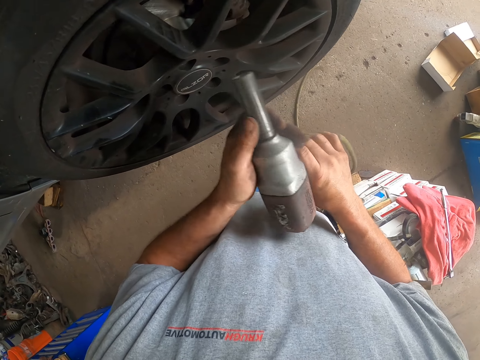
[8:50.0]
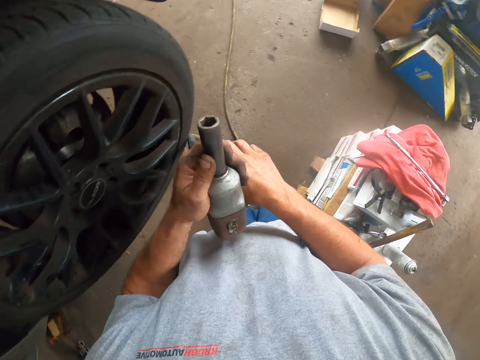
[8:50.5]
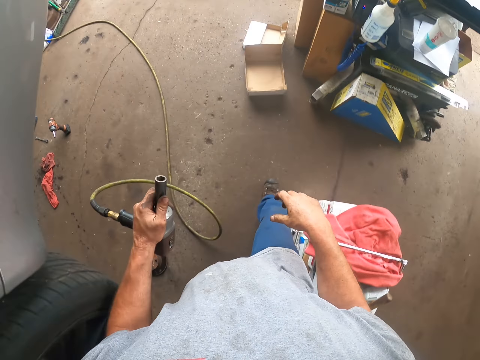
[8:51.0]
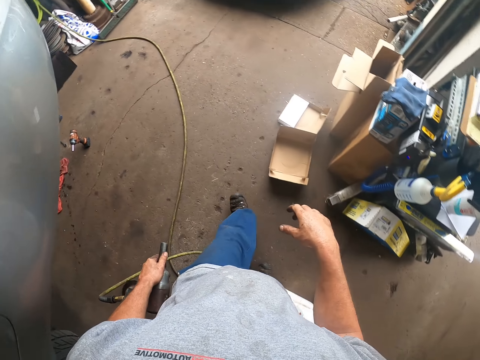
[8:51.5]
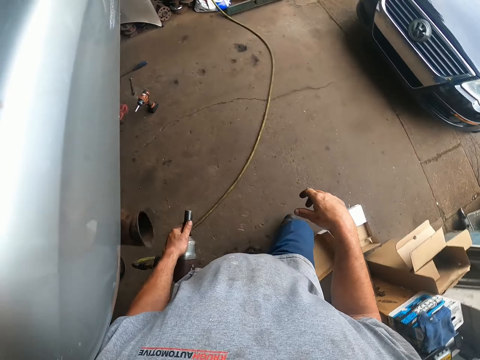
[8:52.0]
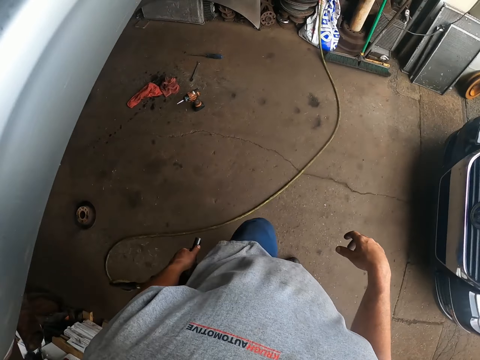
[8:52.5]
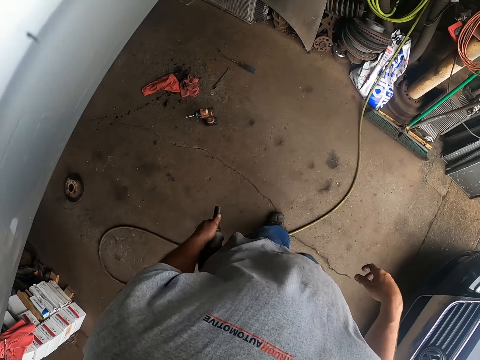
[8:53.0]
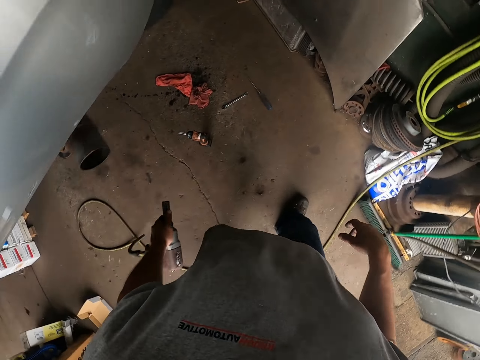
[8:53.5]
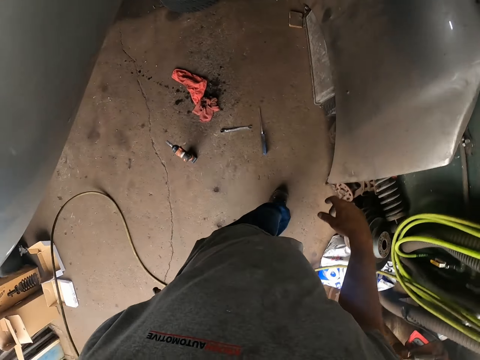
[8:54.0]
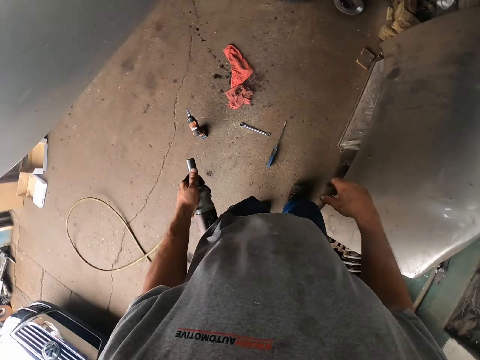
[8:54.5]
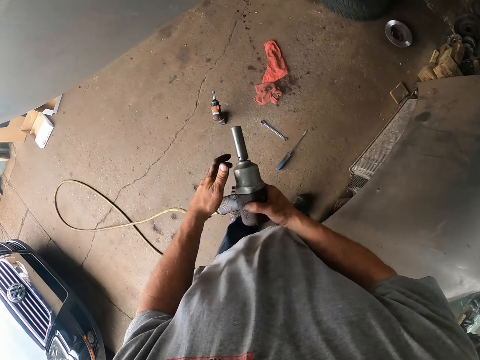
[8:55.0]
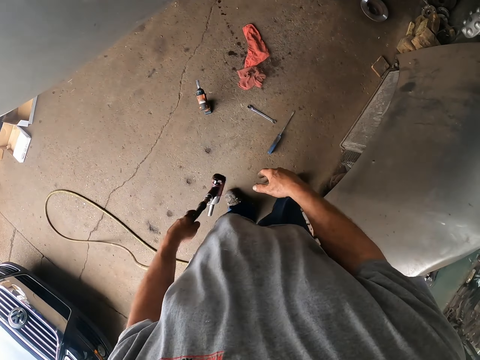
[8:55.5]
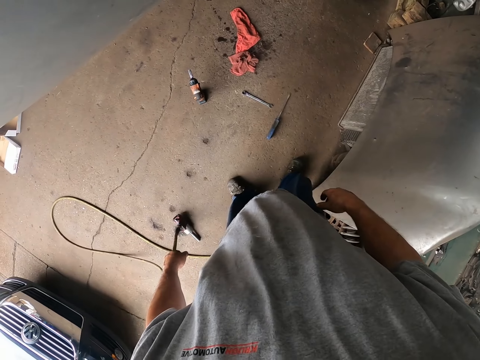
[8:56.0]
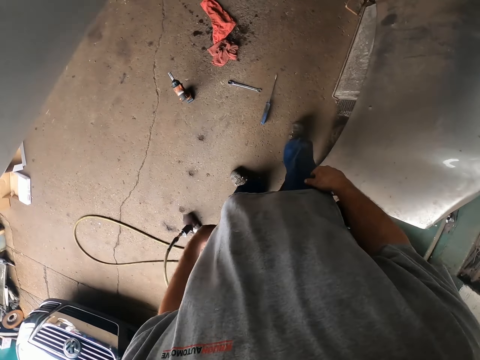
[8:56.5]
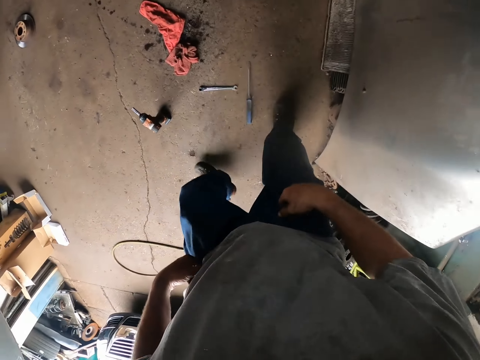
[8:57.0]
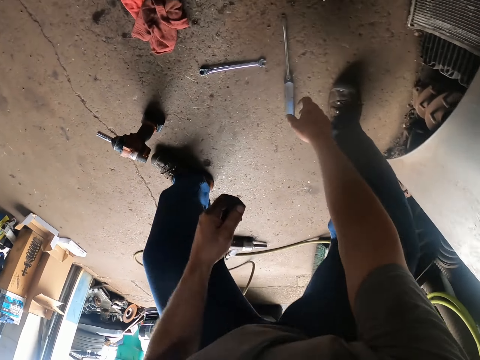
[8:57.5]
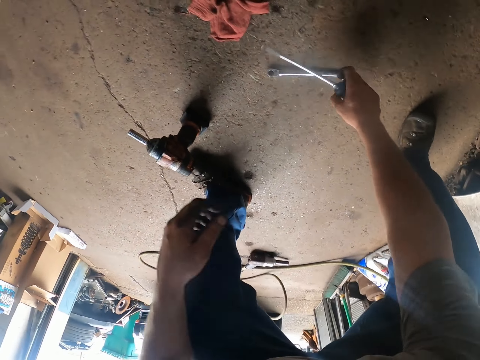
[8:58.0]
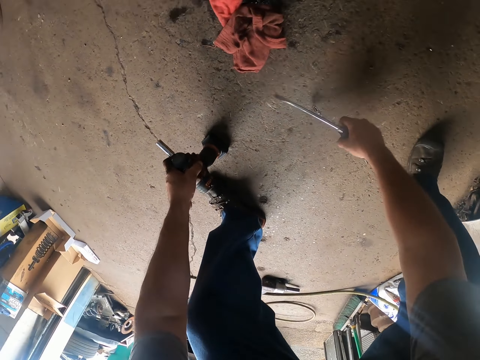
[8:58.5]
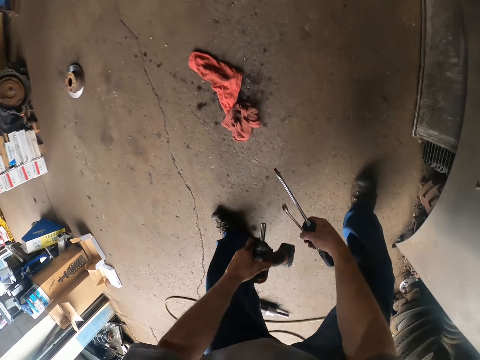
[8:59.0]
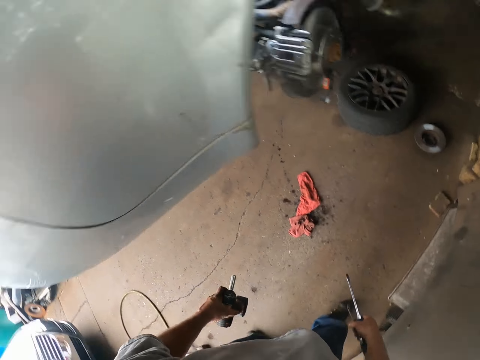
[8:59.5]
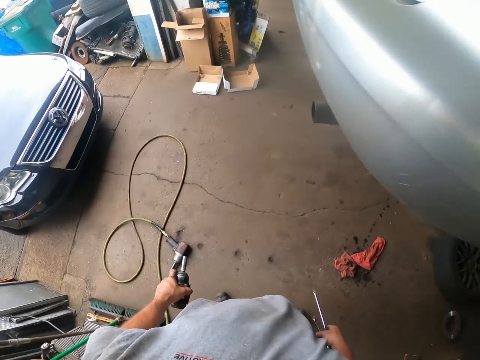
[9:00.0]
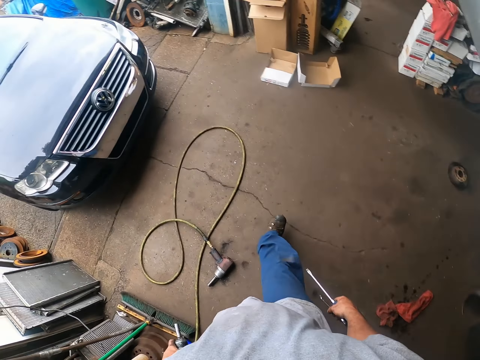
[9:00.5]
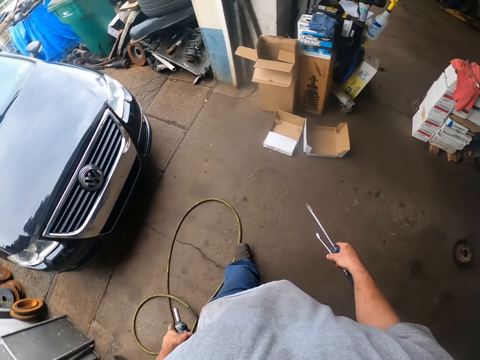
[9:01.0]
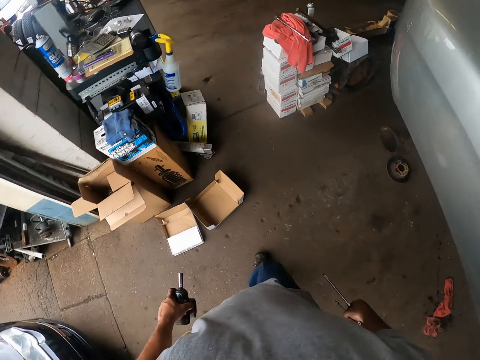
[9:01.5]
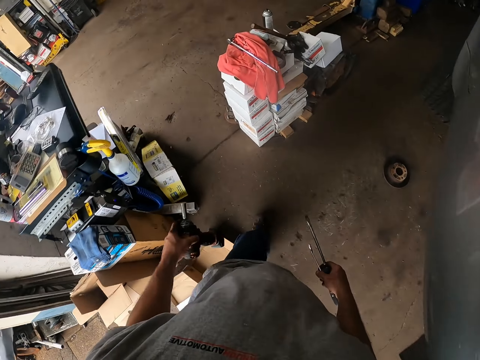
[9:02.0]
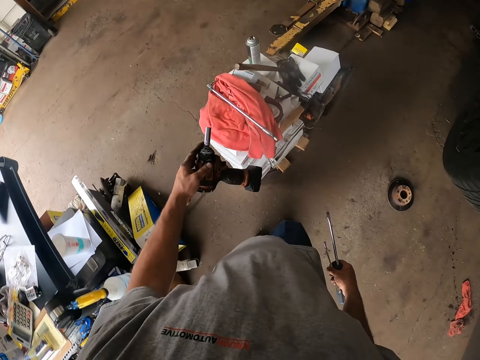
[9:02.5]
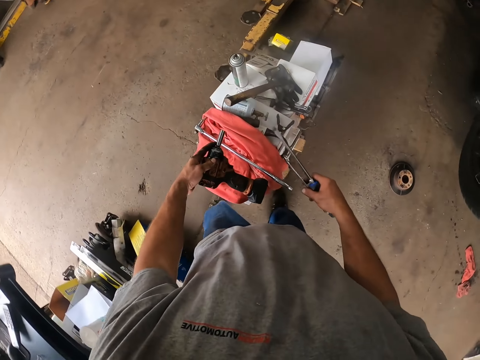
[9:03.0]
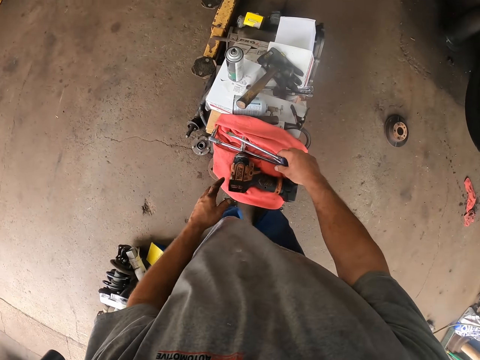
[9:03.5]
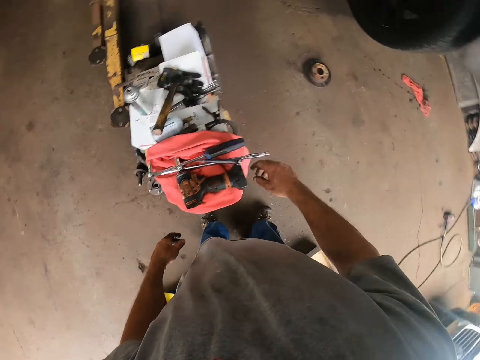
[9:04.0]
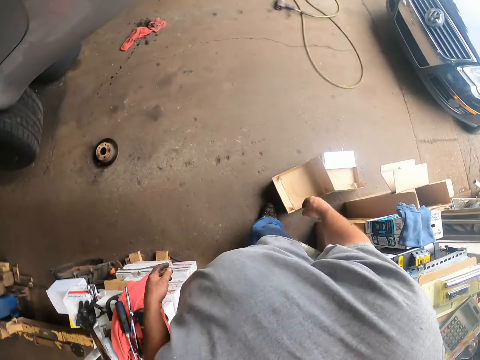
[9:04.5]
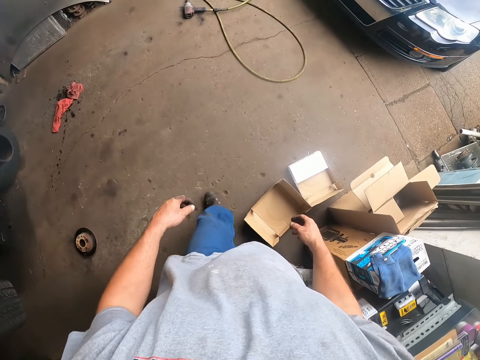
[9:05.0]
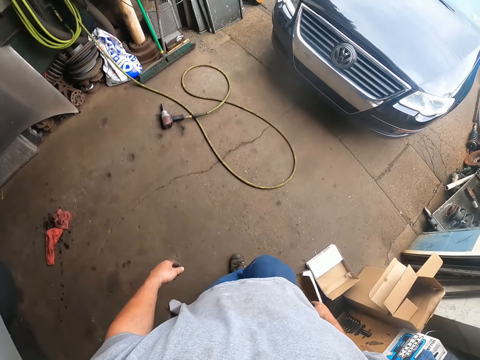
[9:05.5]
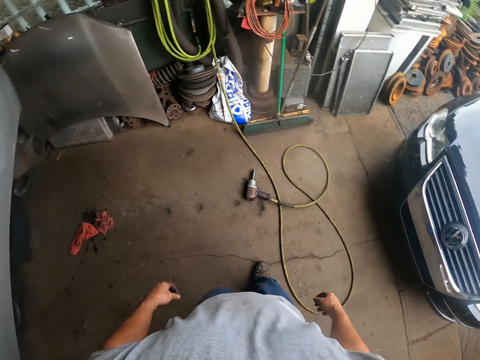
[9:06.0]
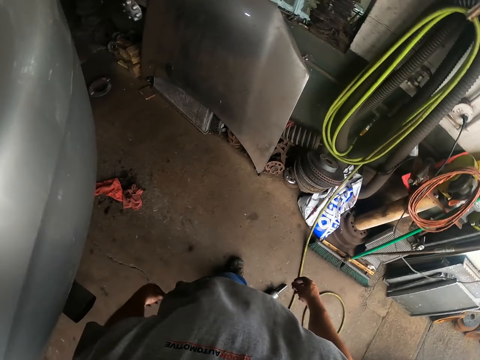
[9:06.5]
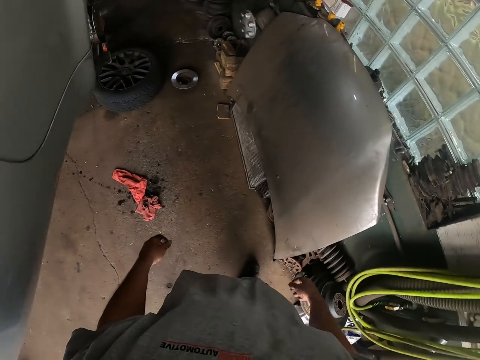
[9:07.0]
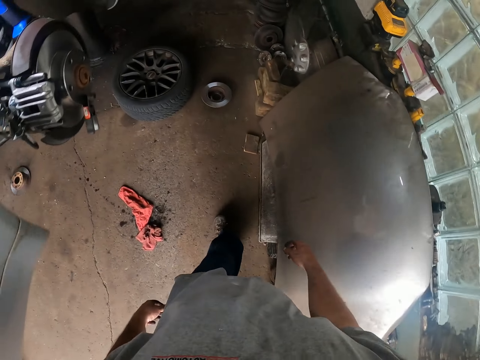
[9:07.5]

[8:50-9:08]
The camera wearer walks in the workplace. They drop the machine on the ground. They pull up the trouser. They collect the tools. They pick up a screwdriver, pick up the spanner and pick up the drilling machine. They walk in the workplace. They place the tools on a piece of cloth. They walk in the workplace.

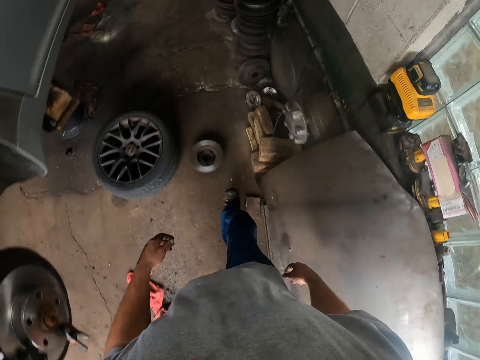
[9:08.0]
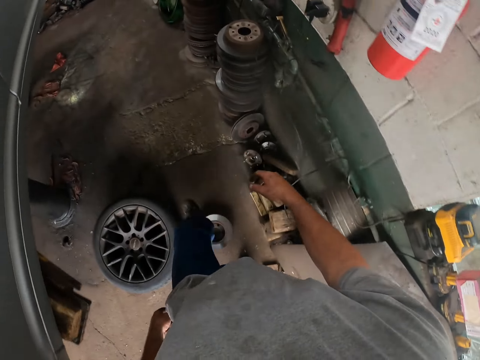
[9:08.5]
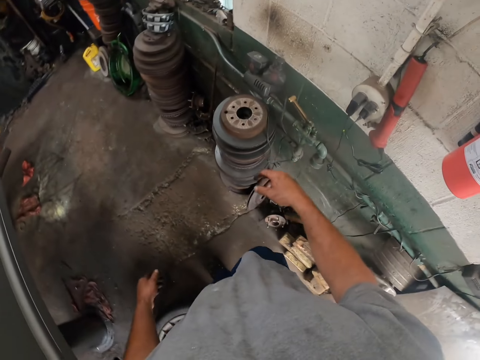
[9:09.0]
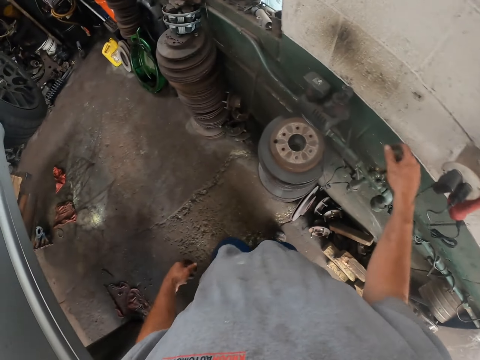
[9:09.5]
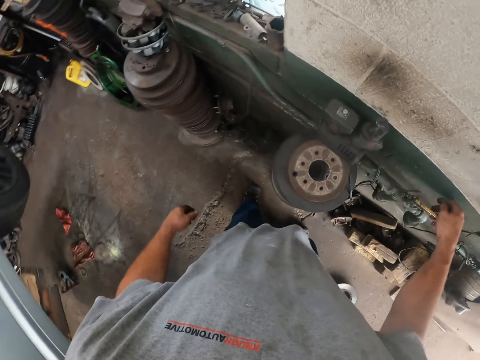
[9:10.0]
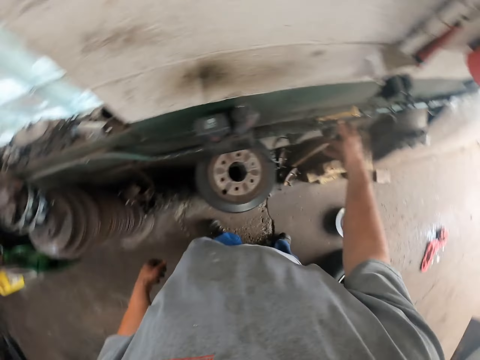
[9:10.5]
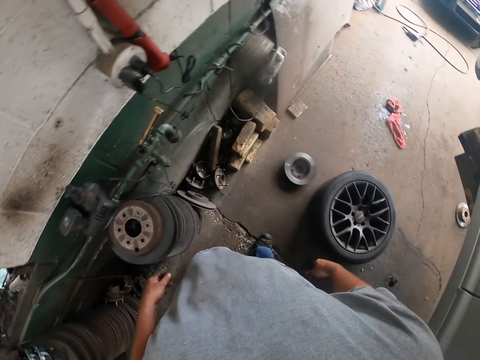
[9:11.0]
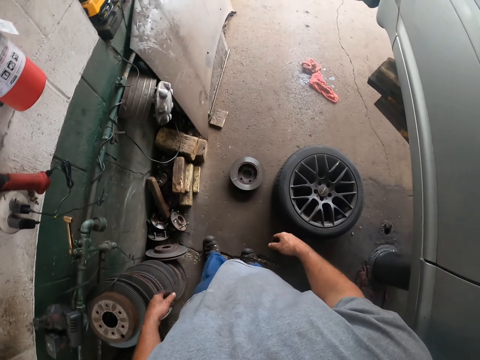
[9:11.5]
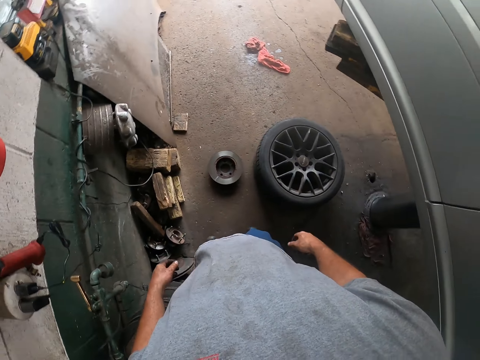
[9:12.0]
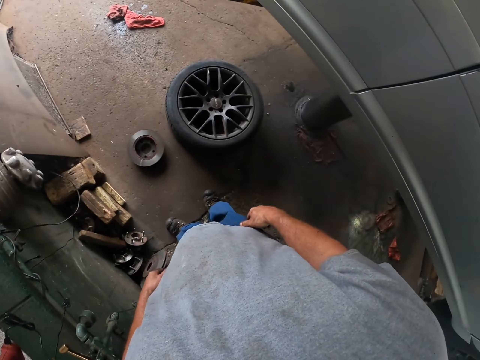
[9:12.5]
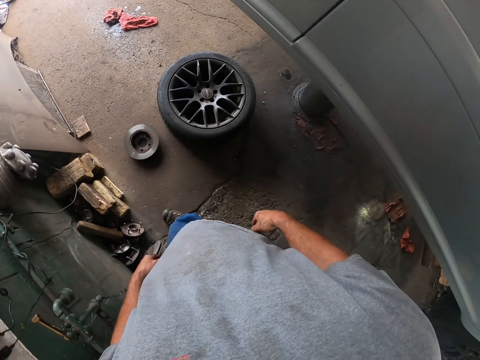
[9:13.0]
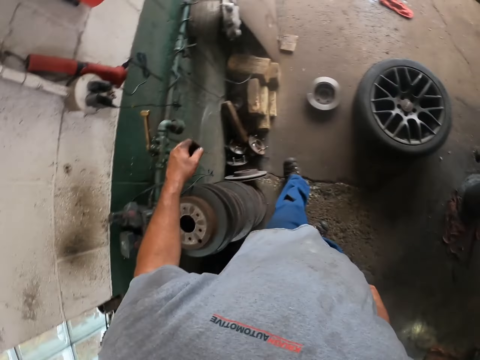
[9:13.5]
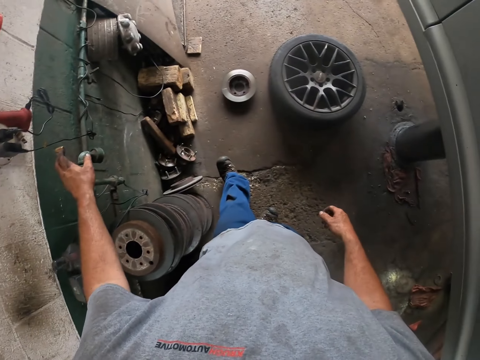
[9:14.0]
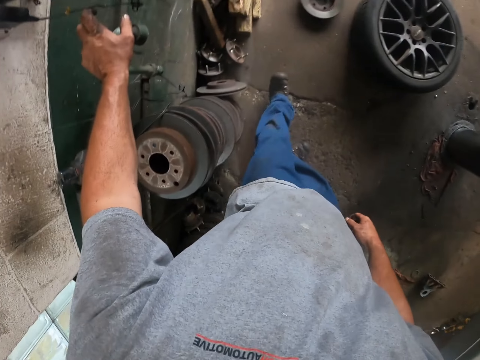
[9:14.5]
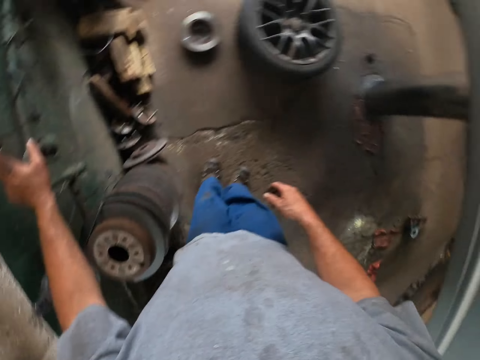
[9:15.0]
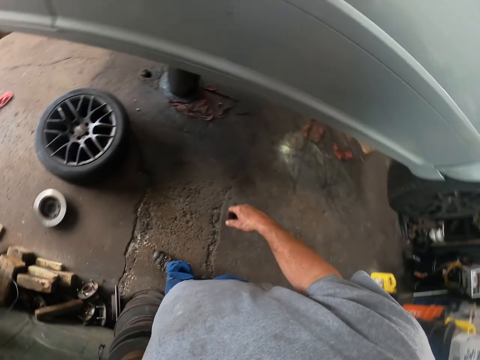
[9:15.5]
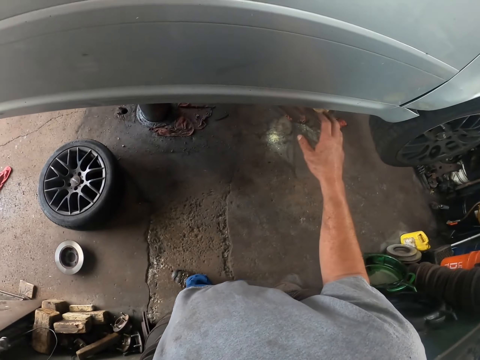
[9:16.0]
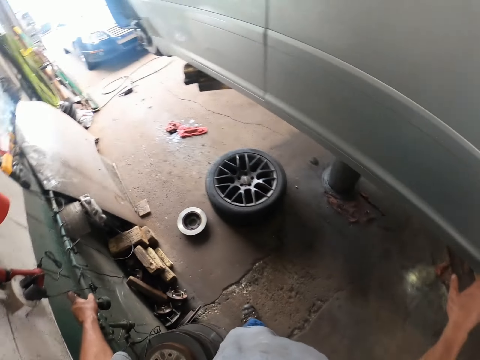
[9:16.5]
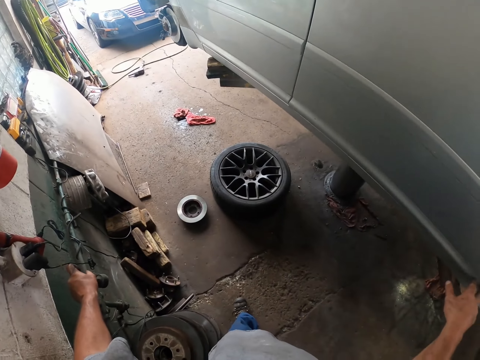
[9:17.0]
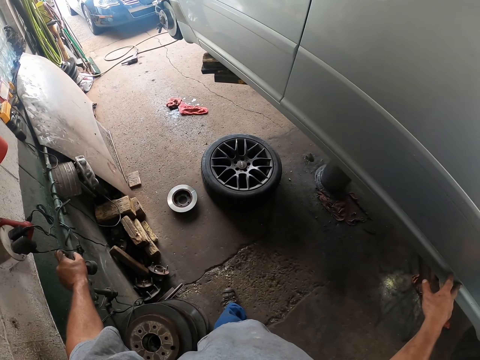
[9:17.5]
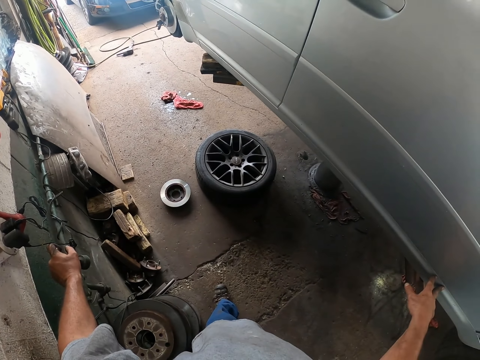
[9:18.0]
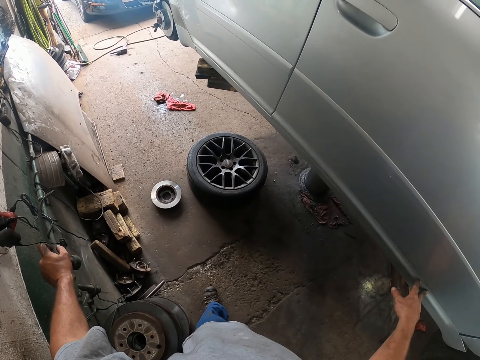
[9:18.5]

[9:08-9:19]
The camera wearer touches a tap. They hold something. They stare around the workplace. They touch the tap. They touch the car body.
